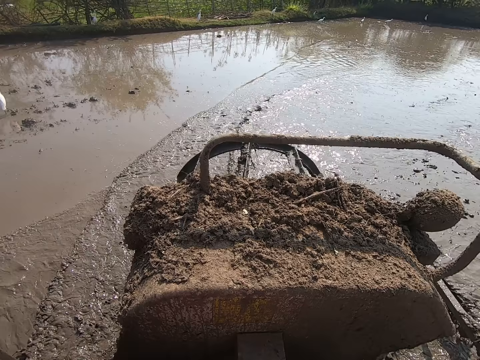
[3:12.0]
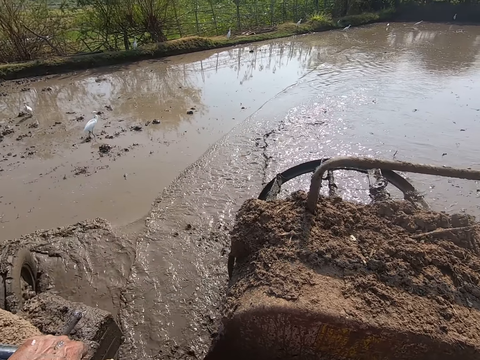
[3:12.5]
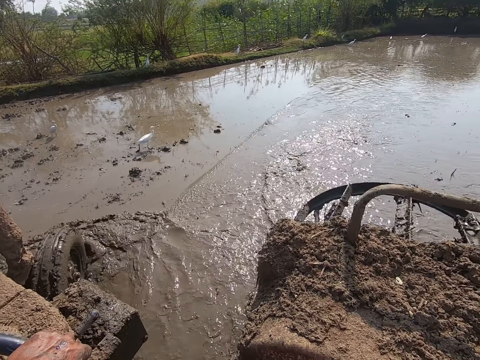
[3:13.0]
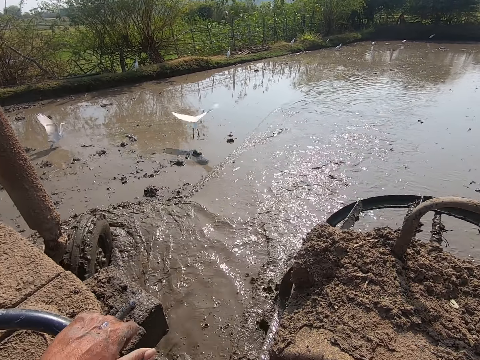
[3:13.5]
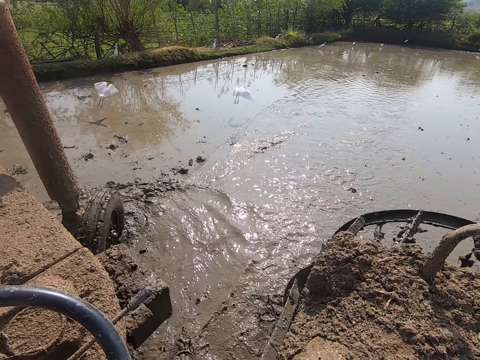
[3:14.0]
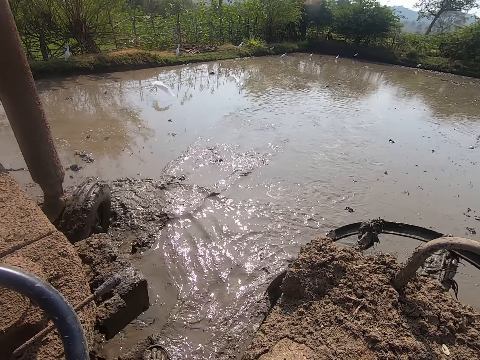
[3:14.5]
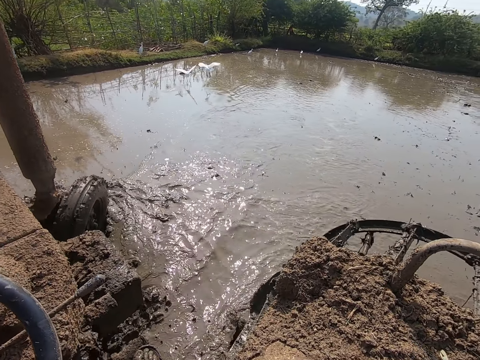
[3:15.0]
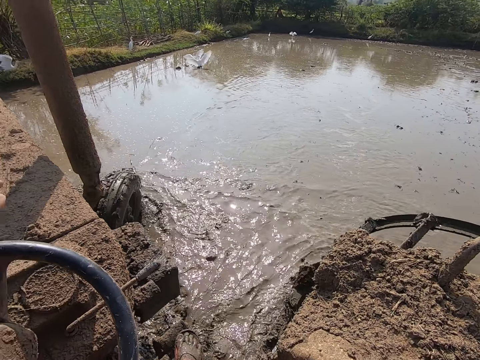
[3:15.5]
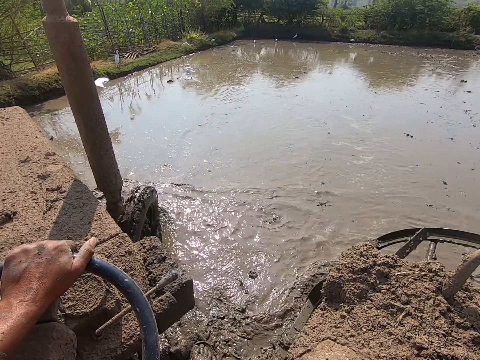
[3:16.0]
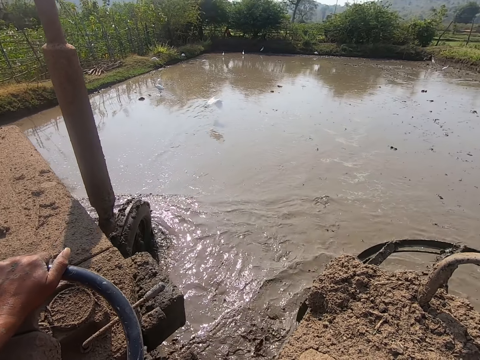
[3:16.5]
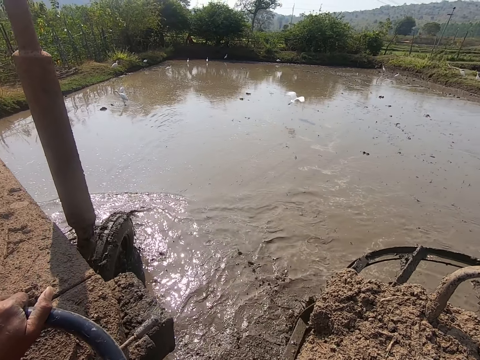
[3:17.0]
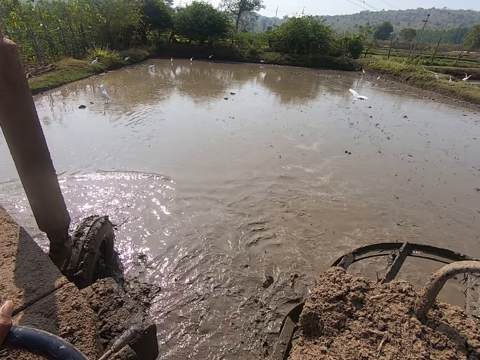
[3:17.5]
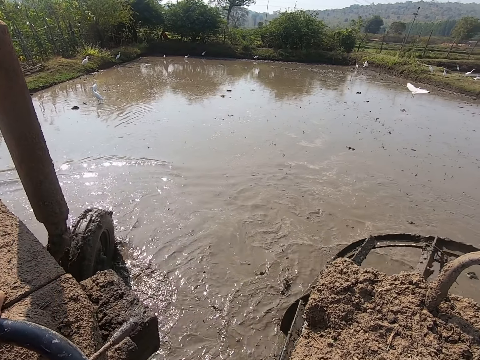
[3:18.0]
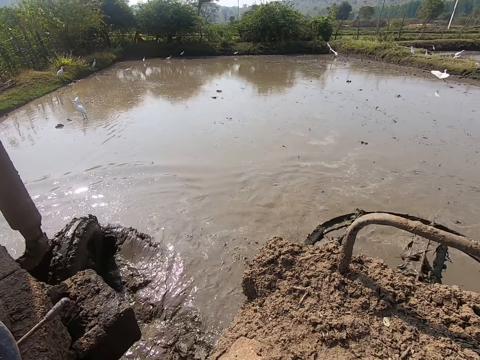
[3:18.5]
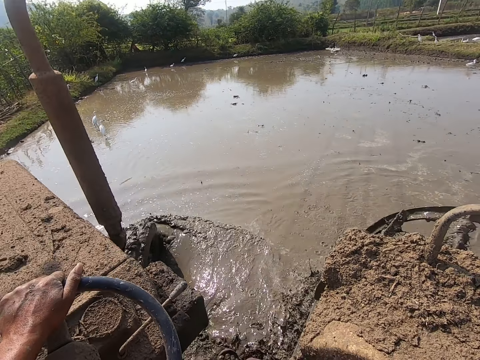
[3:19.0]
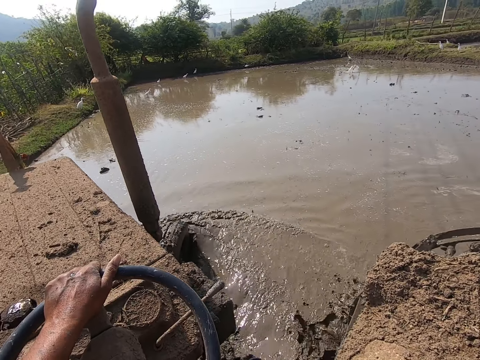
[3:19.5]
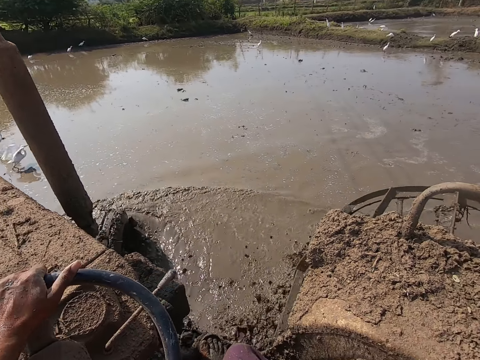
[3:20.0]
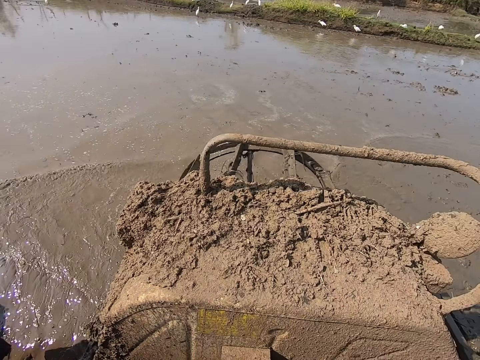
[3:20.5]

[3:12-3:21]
The camera wearer adjusts the camera on his head with his left hand. He drives the tractor on the rice farm with the steering wheel in his left hand.
